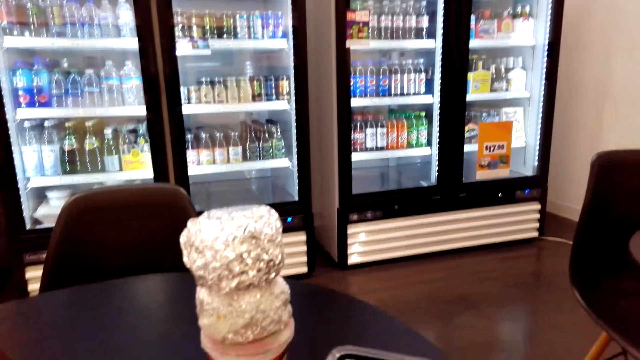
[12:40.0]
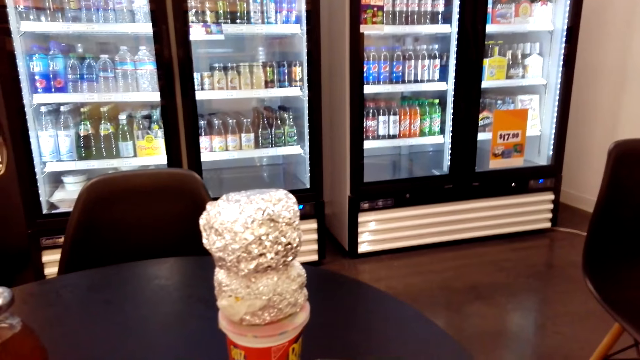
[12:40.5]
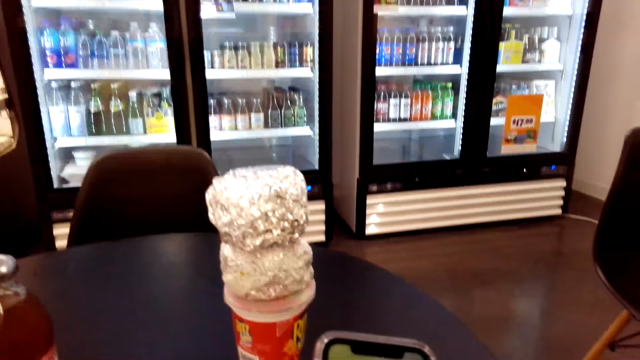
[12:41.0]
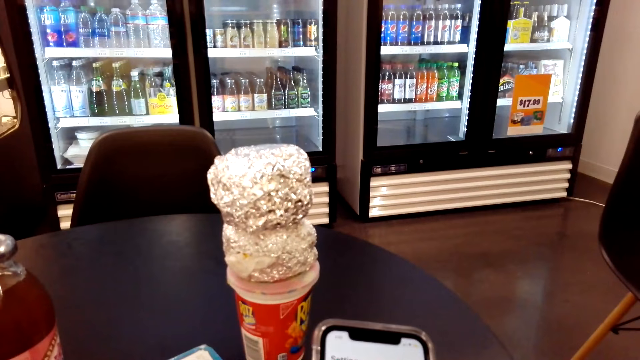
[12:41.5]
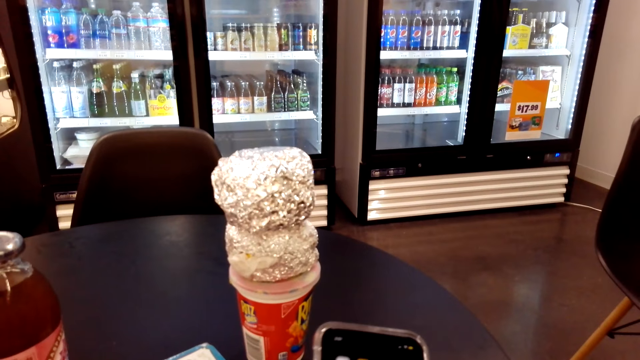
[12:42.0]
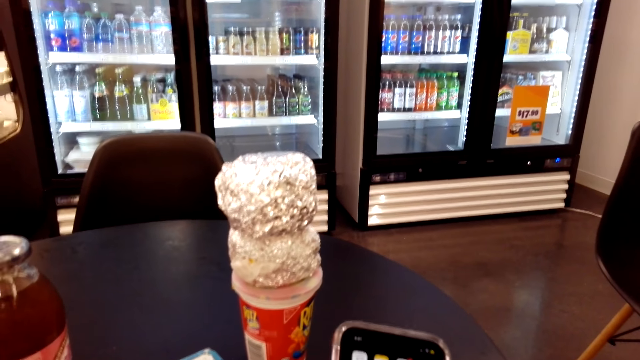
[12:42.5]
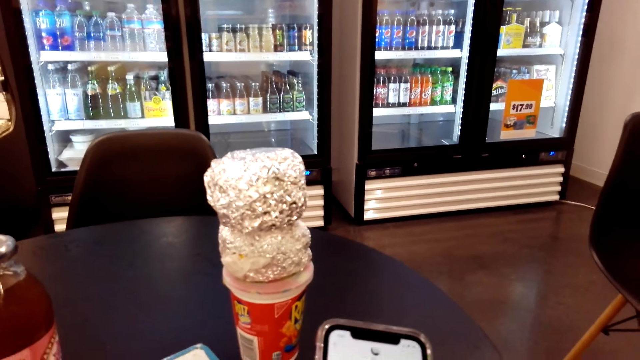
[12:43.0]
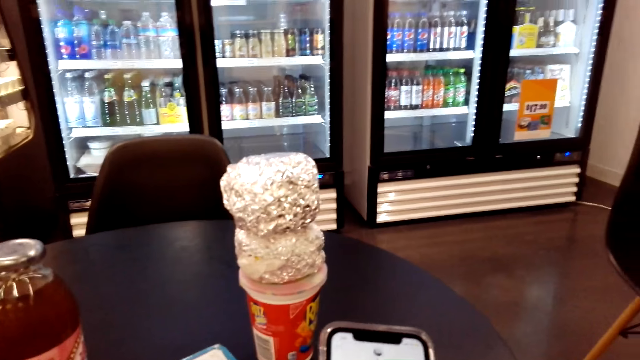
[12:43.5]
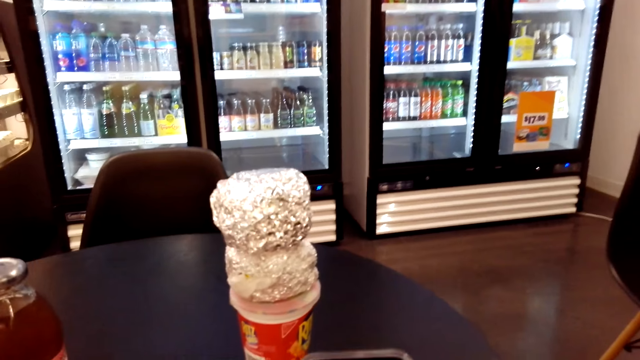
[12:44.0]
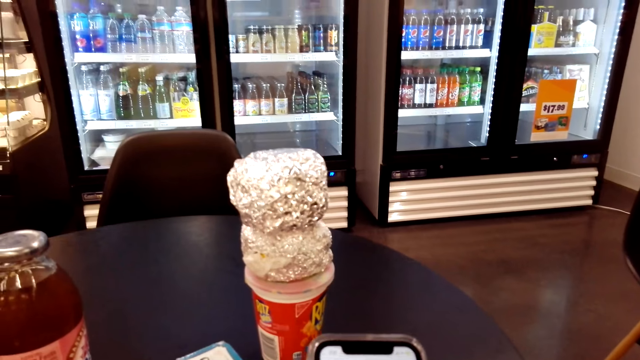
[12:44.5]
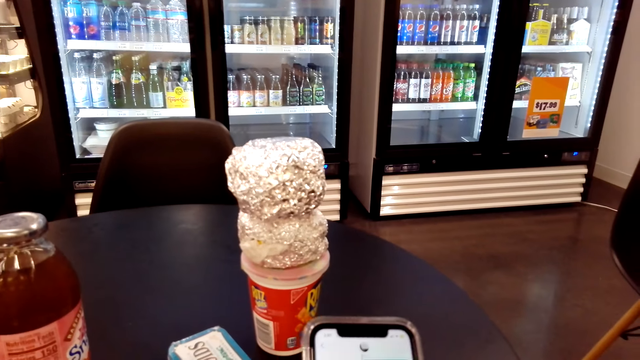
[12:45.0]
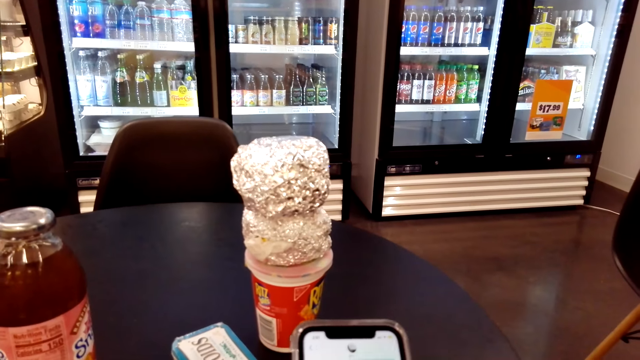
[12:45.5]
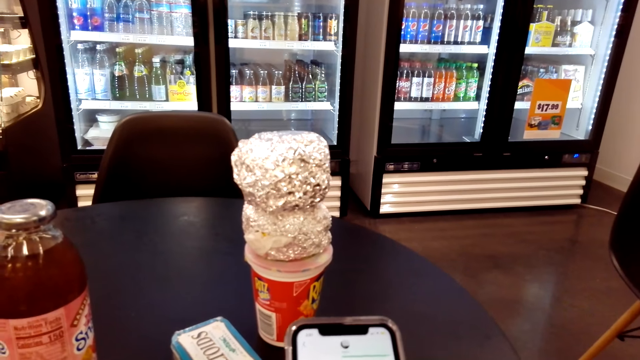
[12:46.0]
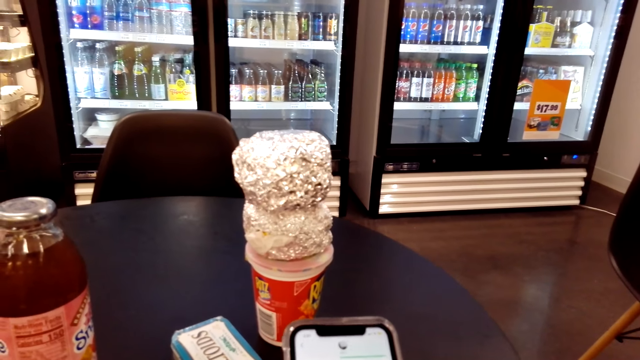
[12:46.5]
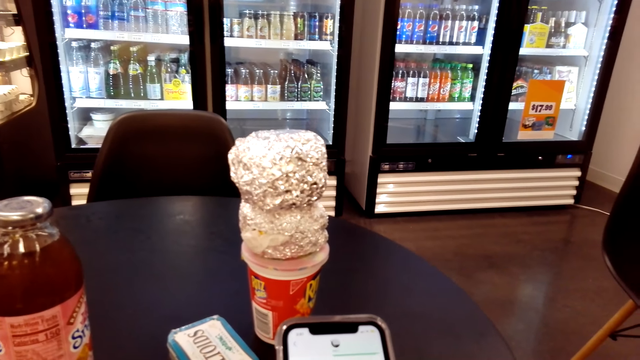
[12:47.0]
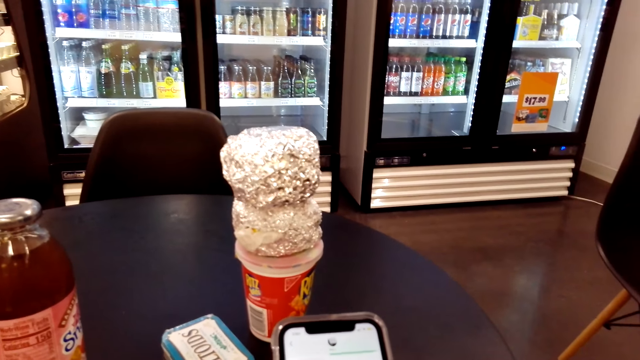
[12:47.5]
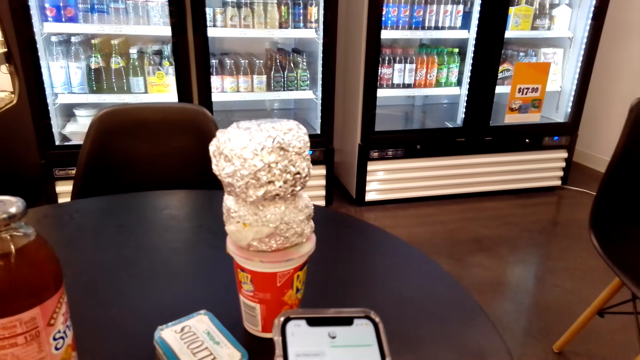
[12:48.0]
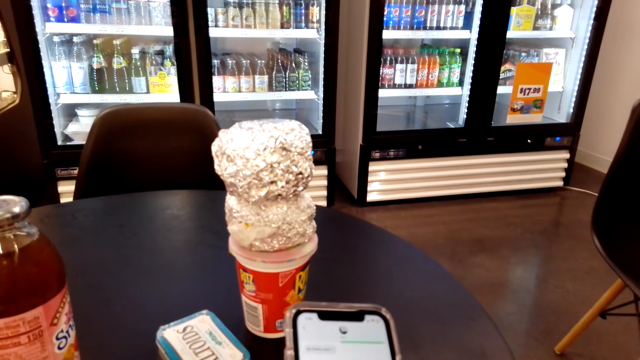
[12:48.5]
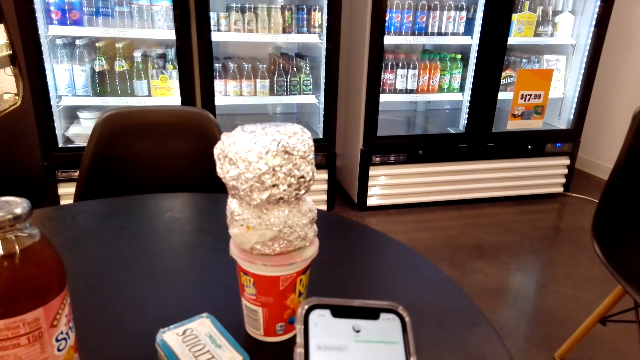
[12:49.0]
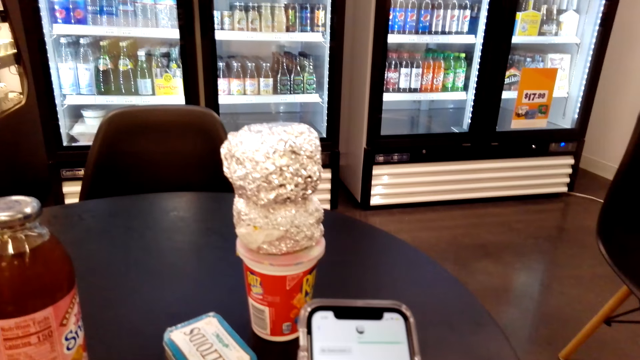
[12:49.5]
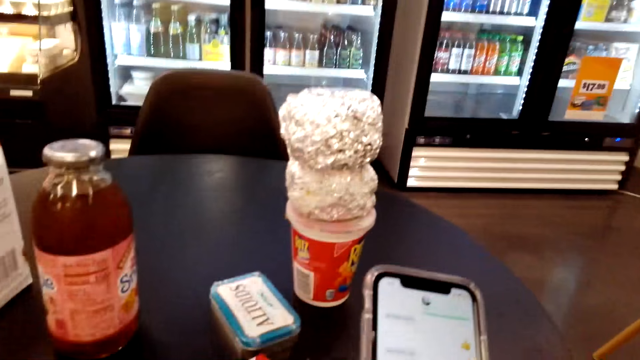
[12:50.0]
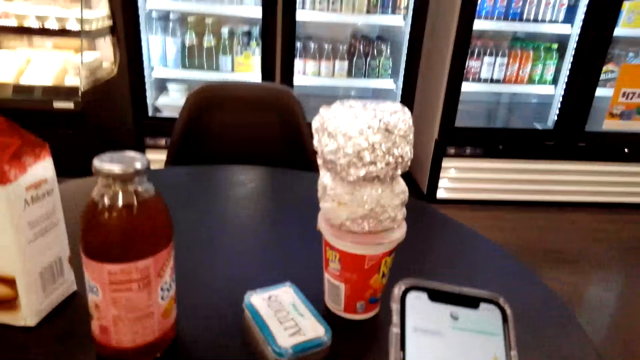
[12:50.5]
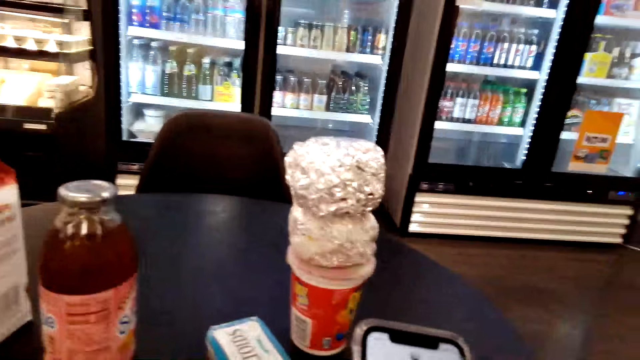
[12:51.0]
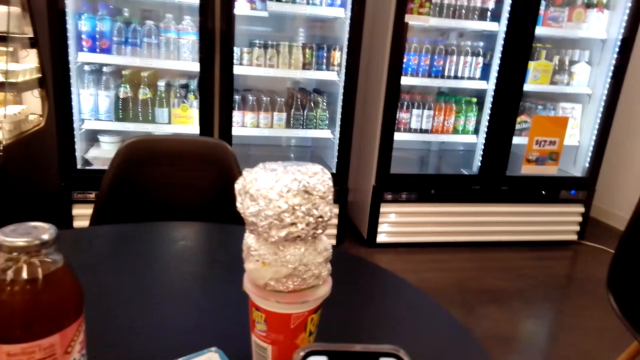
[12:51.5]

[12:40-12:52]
The camera wearer holds the phone. They look at the phone.

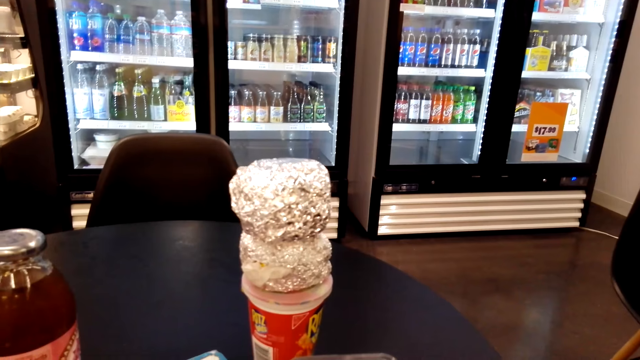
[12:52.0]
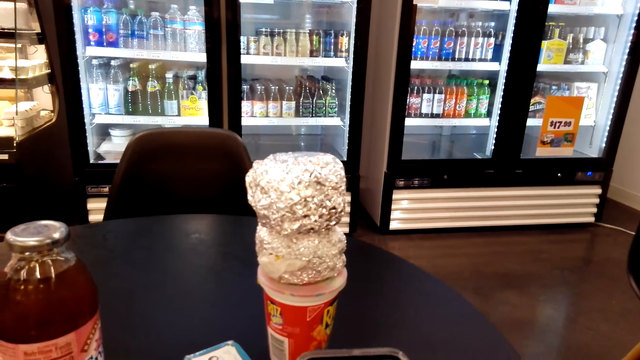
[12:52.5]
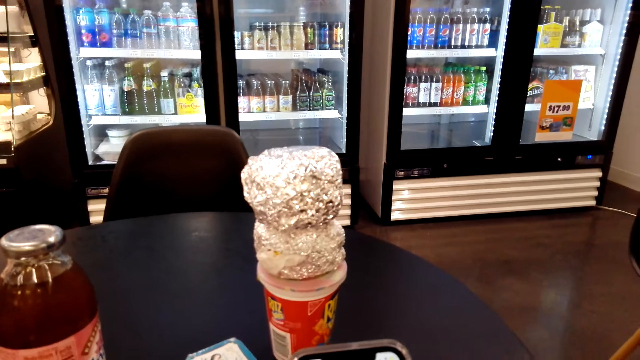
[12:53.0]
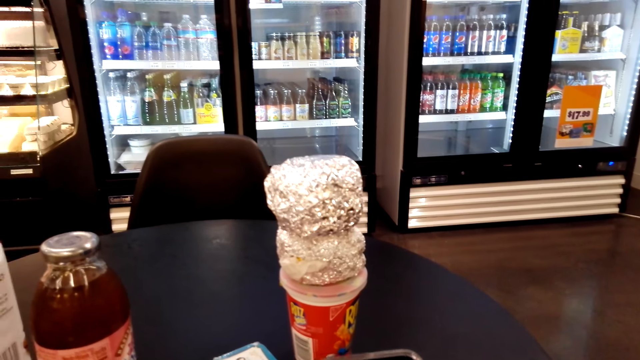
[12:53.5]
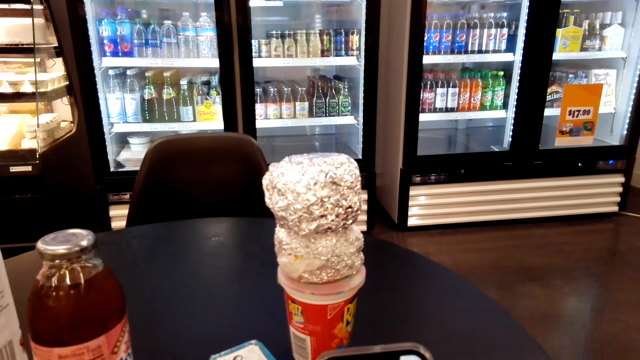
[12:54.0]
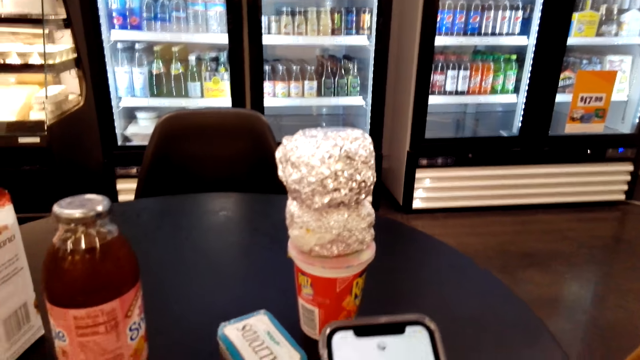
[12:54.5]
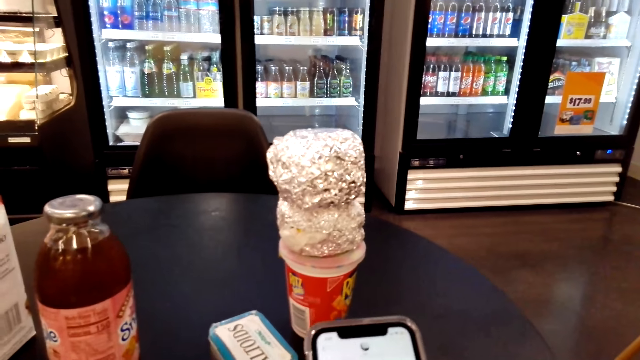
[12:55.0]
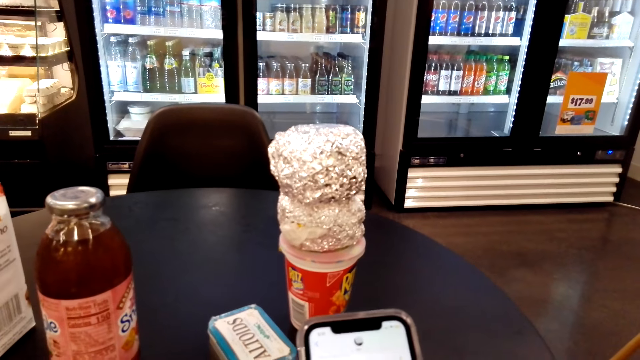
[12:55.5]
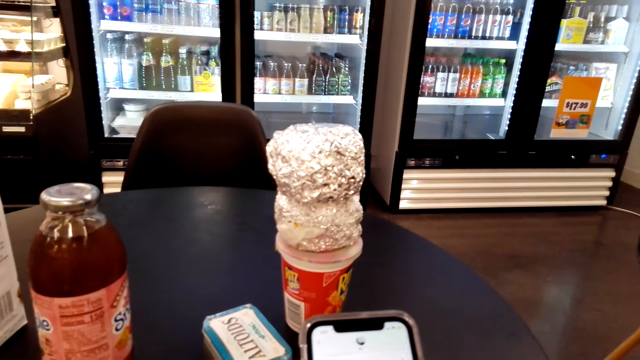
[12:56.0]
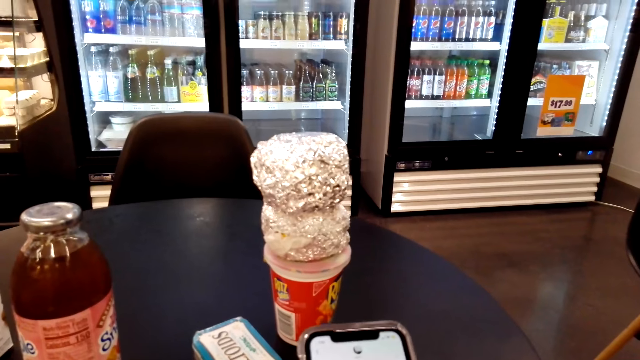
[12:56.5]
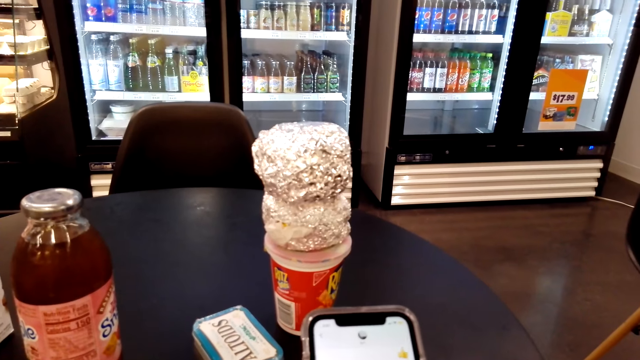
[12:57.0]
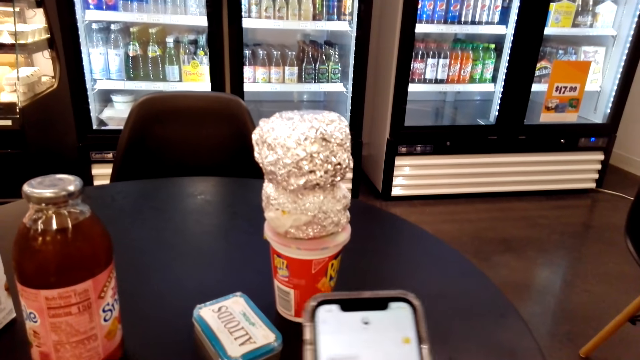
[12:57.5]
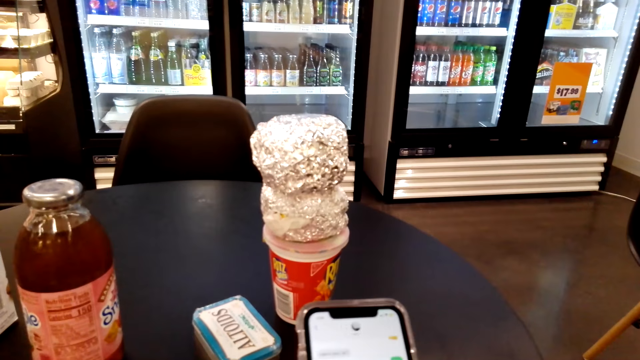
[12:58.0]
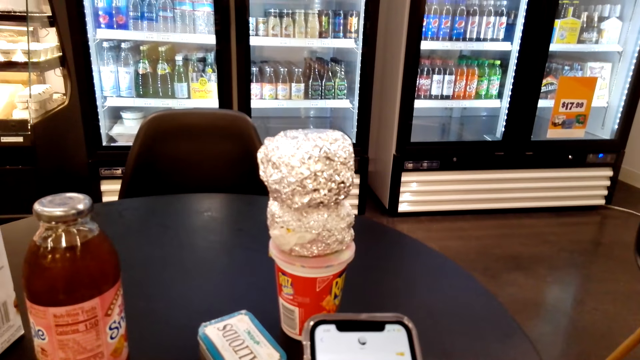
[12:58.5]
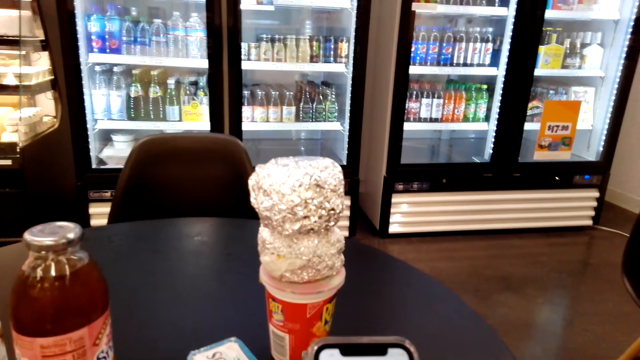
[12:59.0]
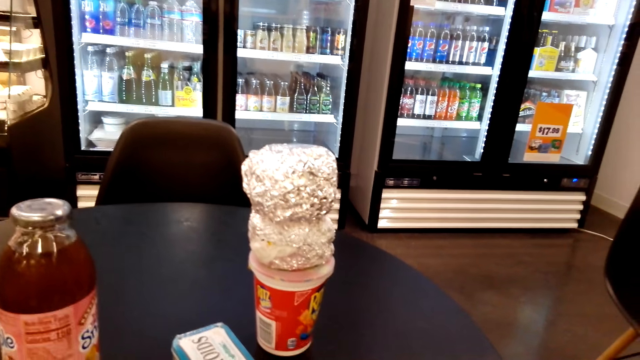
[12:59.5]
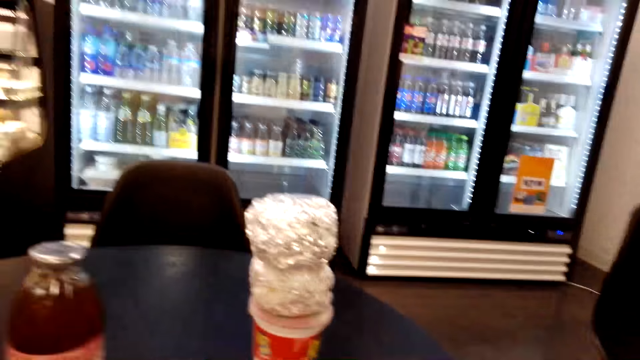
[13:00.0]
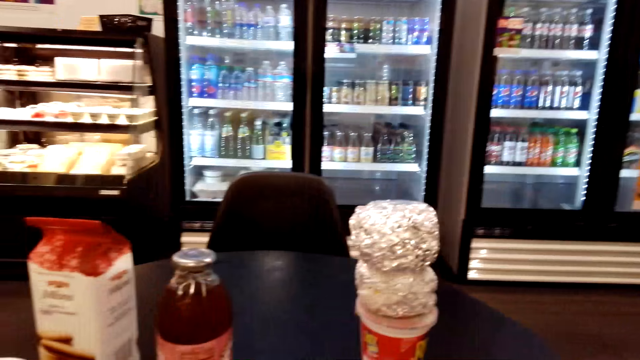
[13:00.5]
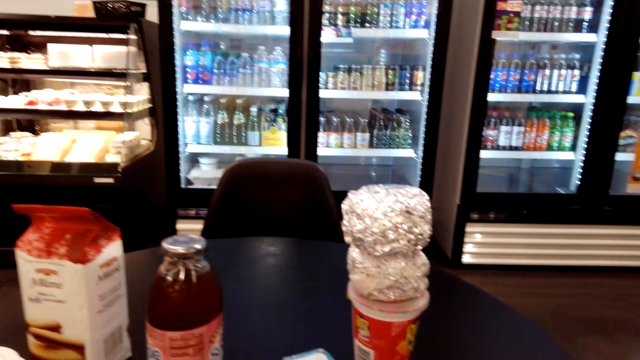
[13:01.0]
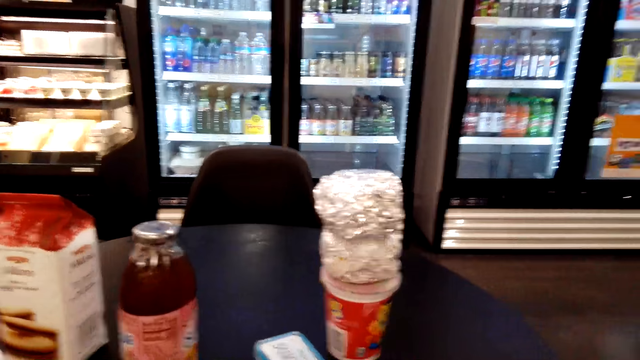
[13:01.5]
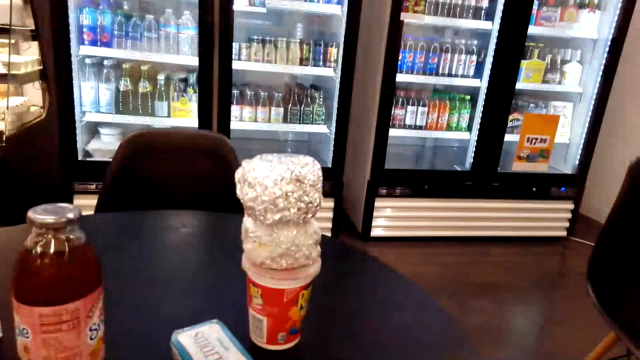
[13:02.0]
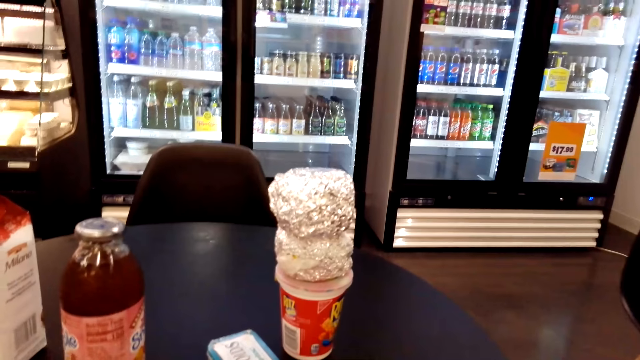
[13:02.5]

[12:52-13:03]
The camera wearer looks around the convenience store.
